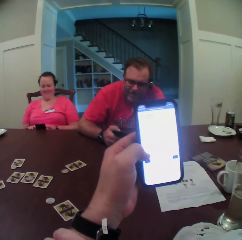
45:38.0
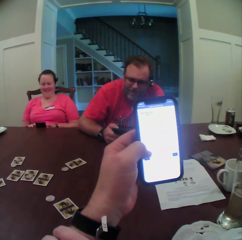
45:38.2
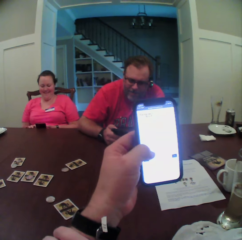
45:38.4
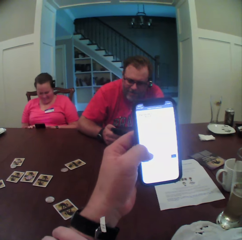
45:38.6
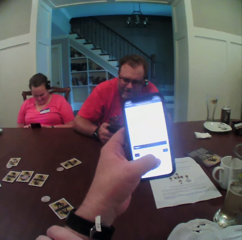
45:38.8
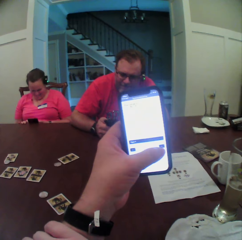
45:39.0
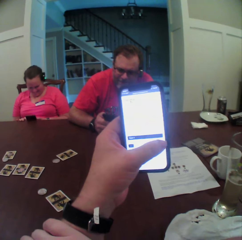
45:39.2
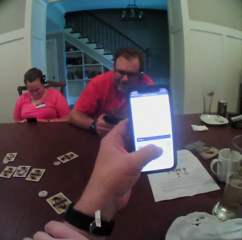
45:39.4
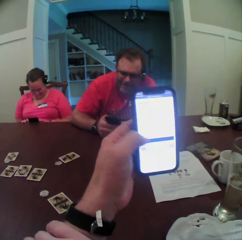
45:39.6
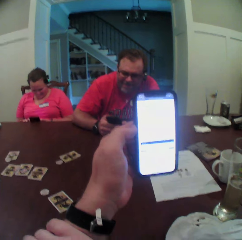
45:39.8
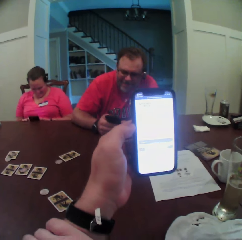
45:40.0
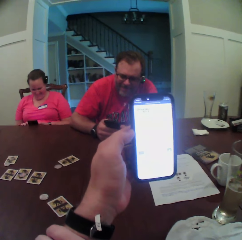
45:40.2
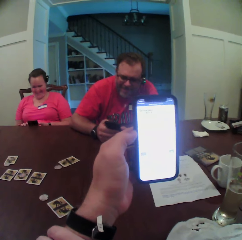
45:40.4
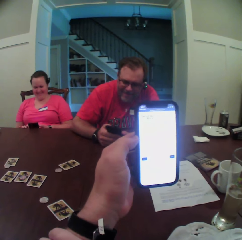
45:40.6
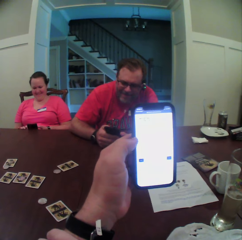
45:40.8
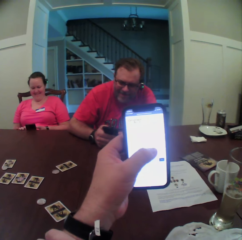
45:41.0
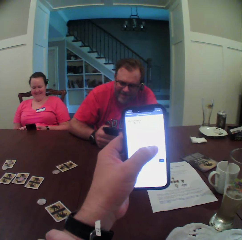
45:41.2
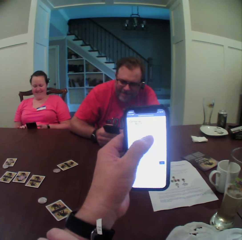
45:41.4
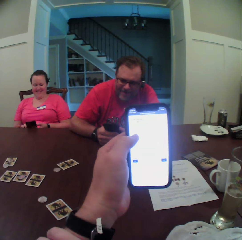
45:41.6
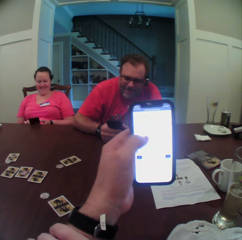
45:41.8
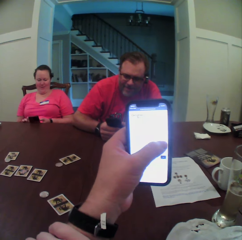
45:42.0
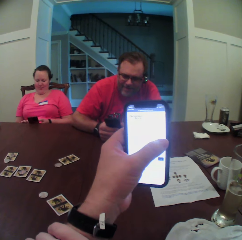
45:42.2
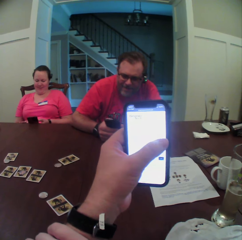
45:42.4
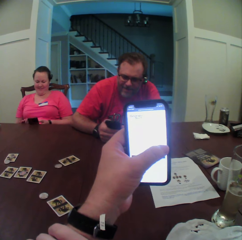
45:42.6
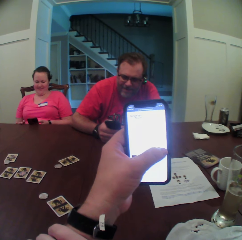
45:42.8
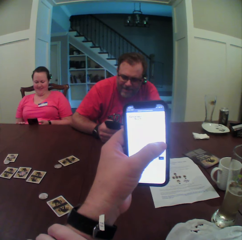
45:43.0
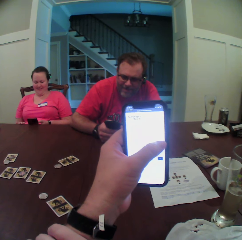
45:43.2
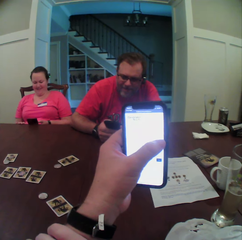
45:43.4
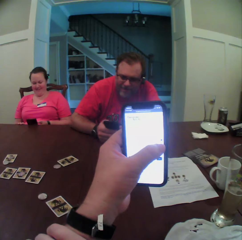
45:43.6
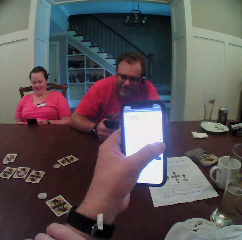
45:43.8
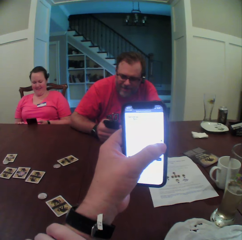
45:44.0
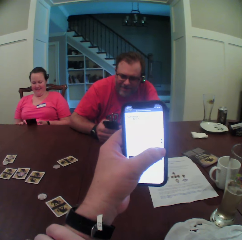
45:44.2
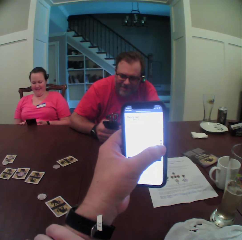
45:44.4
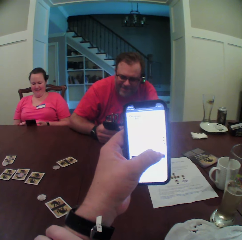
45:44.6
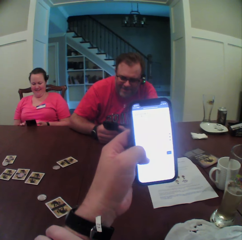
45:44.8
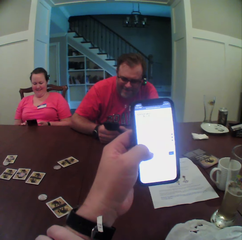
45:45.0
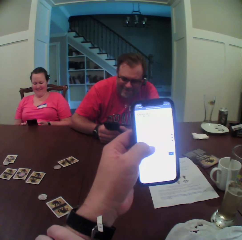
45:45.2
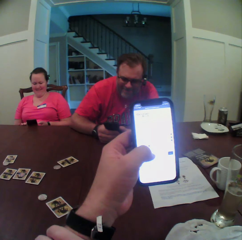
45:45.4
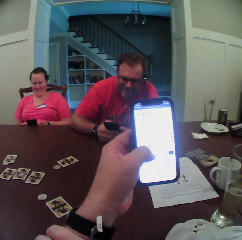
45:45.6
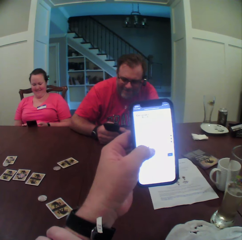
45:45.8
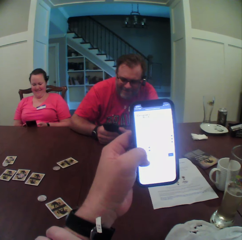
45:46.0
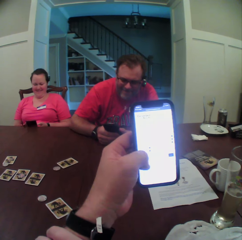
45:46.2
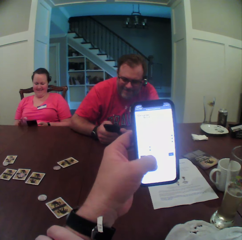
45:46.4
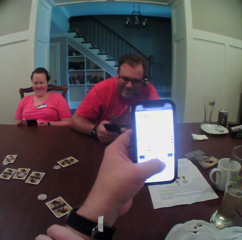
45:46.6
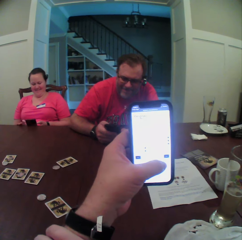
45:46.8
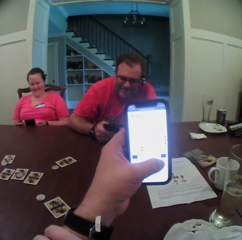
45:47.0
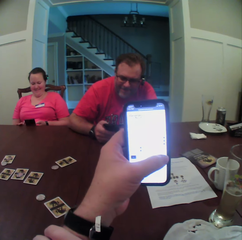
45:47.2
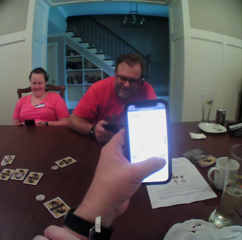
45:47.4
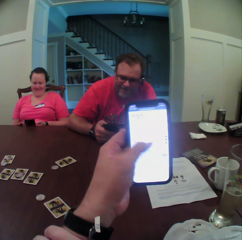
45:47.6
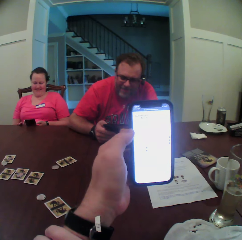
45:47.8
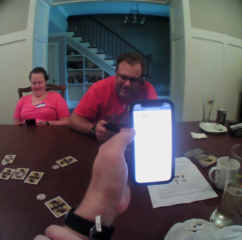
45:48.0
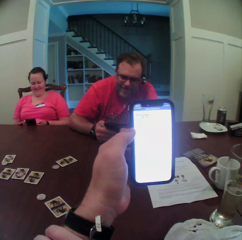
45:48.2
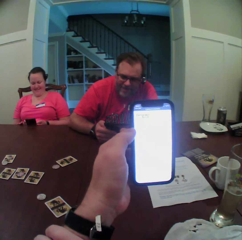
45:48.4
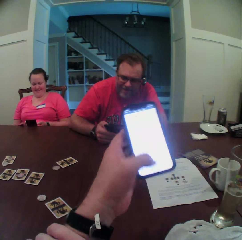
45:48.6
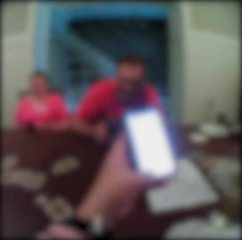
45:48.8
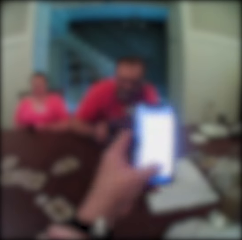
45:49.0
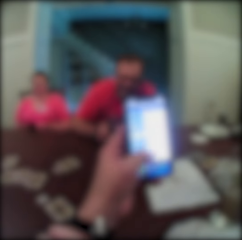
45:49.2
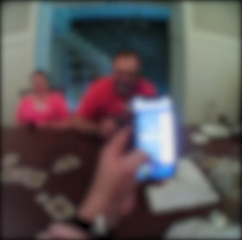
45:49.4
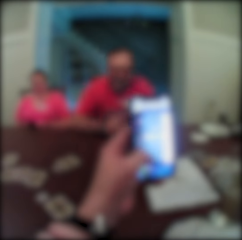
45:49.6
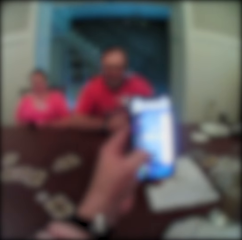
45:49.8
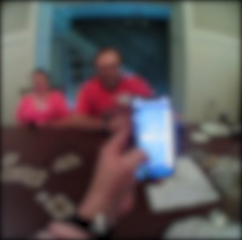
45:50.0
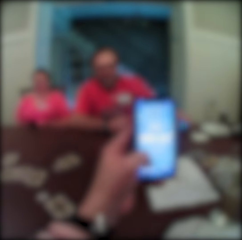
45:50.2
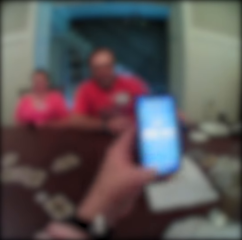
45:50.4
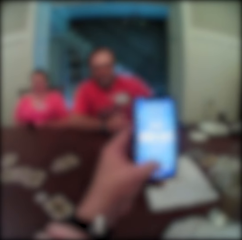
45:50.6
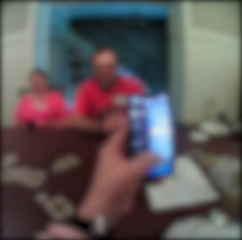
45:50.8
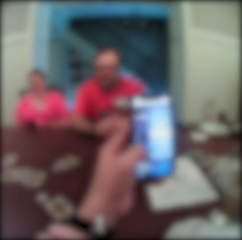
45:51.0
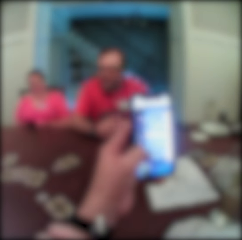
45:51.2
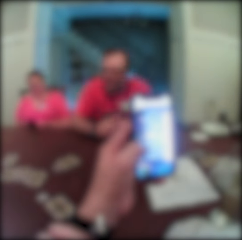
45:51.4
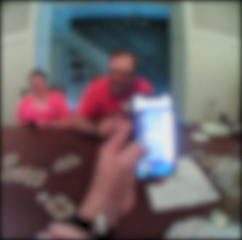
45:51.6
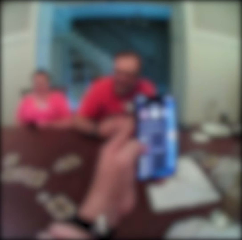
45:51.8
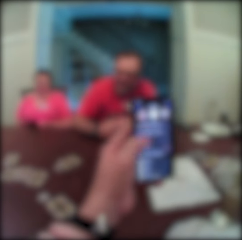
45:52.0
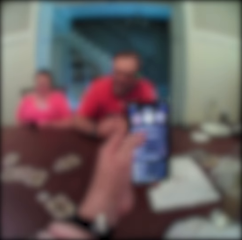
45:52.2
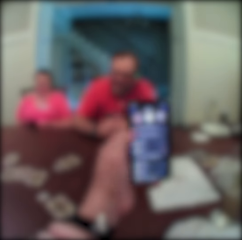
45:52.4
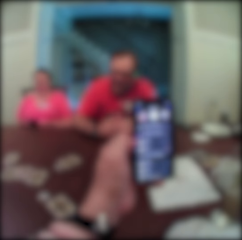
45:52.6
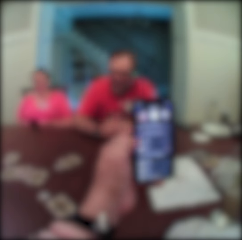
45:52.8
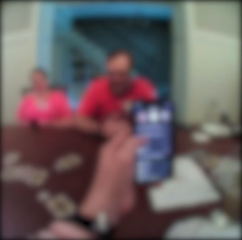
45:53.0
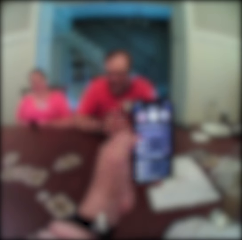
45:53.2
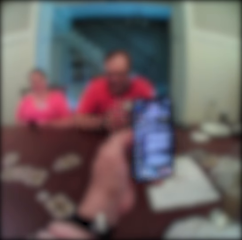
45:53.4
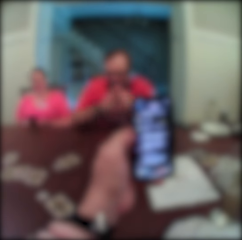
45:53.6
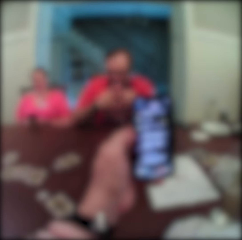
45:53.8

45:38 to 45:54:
The woman taps her phone with her right hand. The camera wearer taps his phone with the left hand. They tap it again. The woman taps her phone with her right hand. The man taps his phone with his right hand. The camera wearer taps his phone with the left hand. They swipe his phone with the left hand. The man drops his phone on the table with his left hand.

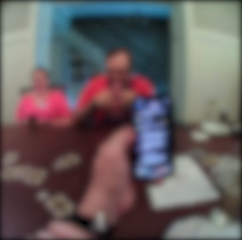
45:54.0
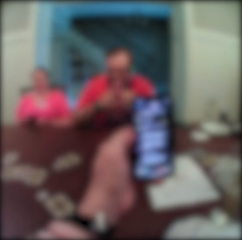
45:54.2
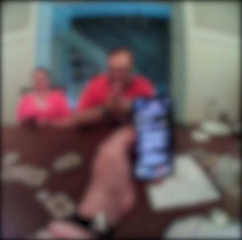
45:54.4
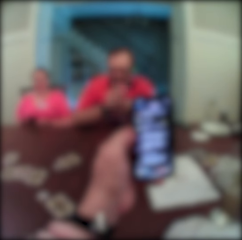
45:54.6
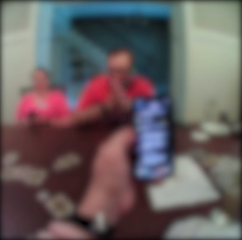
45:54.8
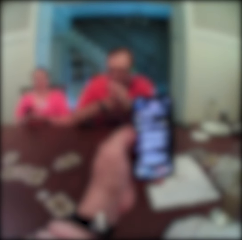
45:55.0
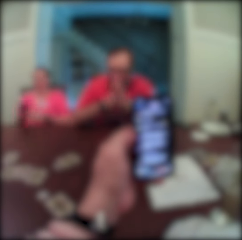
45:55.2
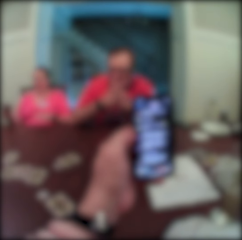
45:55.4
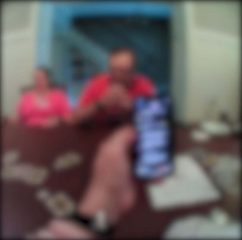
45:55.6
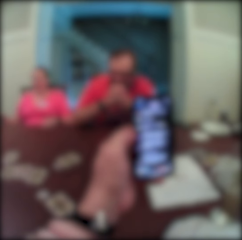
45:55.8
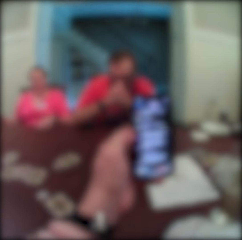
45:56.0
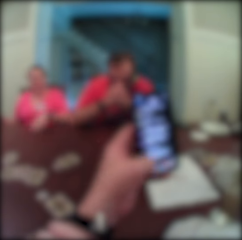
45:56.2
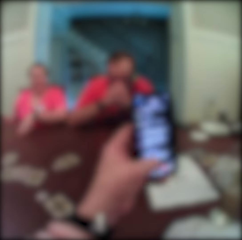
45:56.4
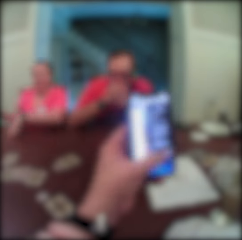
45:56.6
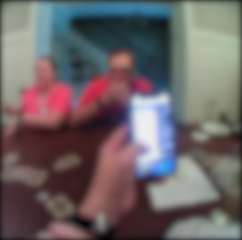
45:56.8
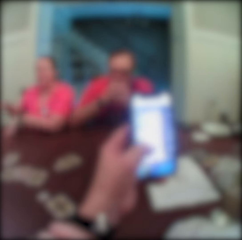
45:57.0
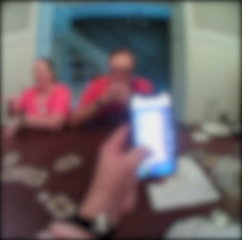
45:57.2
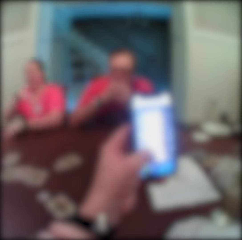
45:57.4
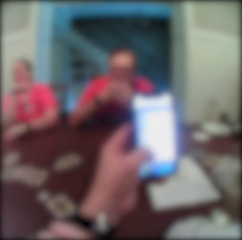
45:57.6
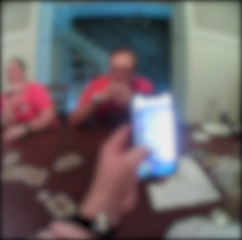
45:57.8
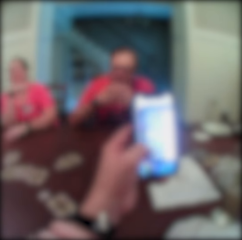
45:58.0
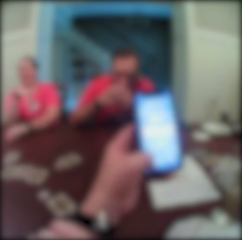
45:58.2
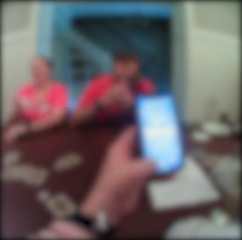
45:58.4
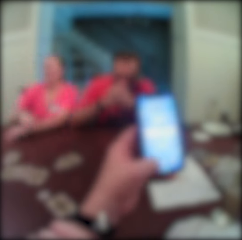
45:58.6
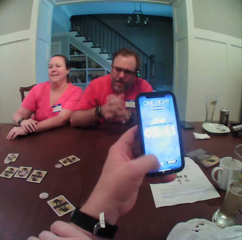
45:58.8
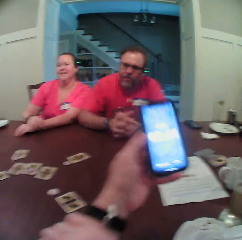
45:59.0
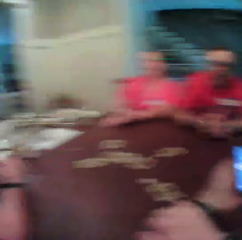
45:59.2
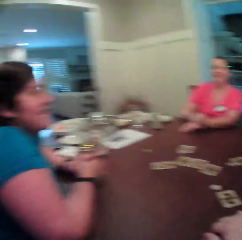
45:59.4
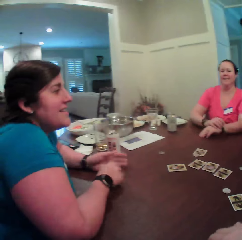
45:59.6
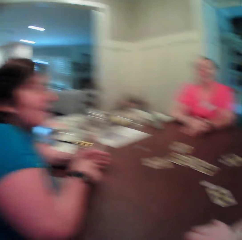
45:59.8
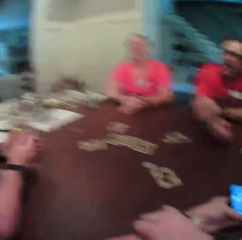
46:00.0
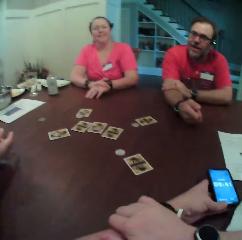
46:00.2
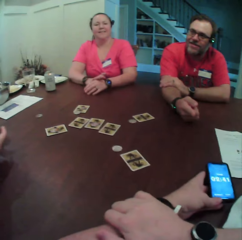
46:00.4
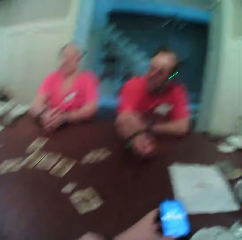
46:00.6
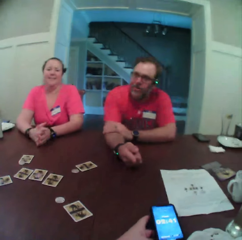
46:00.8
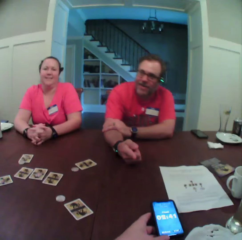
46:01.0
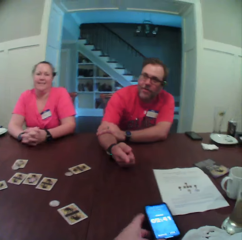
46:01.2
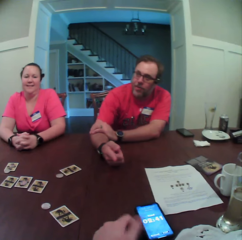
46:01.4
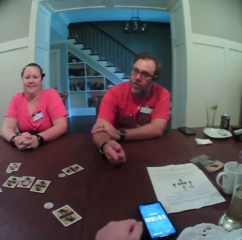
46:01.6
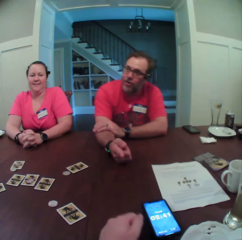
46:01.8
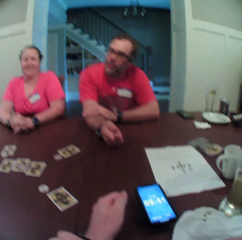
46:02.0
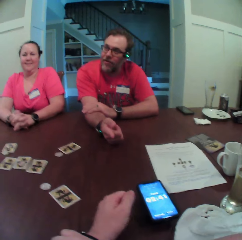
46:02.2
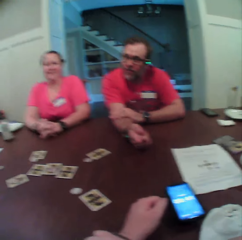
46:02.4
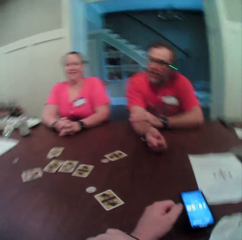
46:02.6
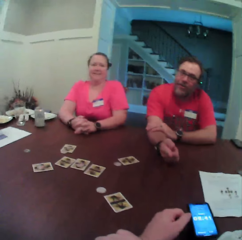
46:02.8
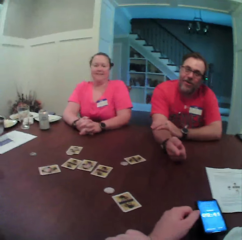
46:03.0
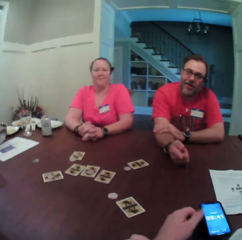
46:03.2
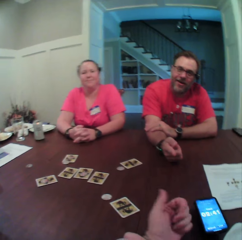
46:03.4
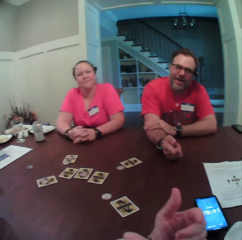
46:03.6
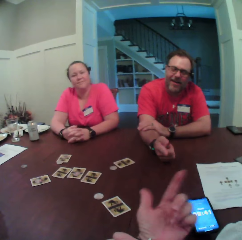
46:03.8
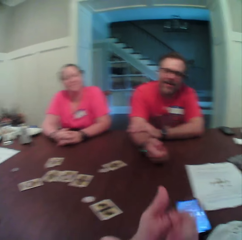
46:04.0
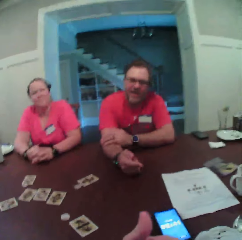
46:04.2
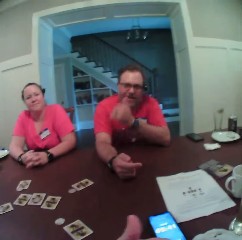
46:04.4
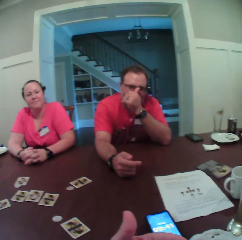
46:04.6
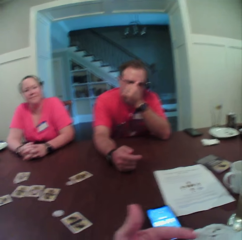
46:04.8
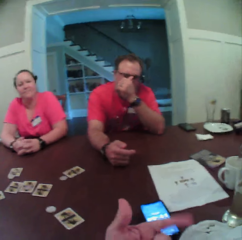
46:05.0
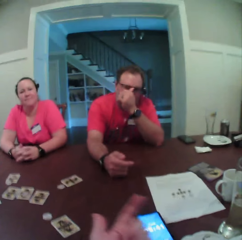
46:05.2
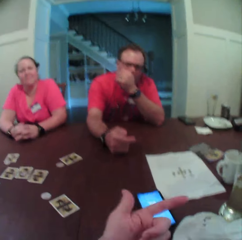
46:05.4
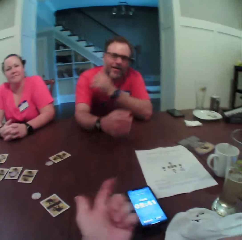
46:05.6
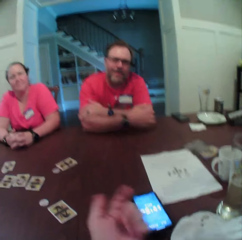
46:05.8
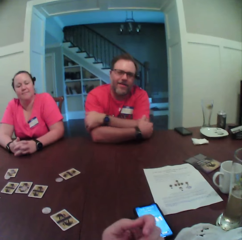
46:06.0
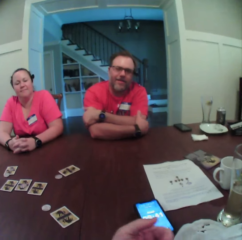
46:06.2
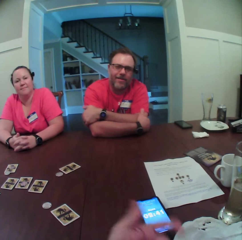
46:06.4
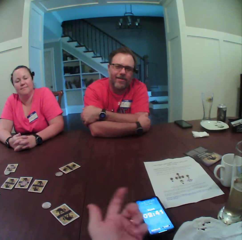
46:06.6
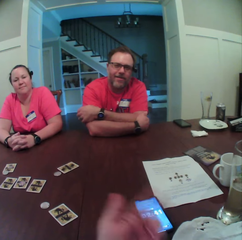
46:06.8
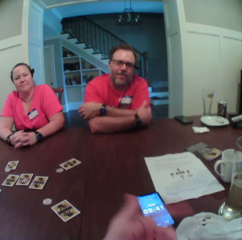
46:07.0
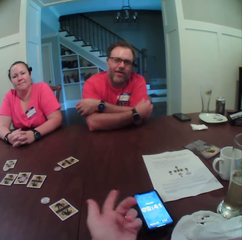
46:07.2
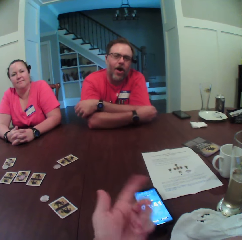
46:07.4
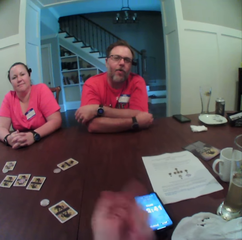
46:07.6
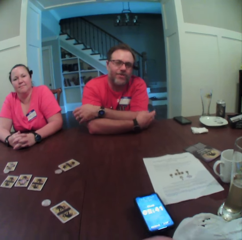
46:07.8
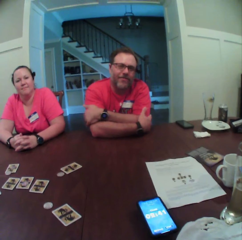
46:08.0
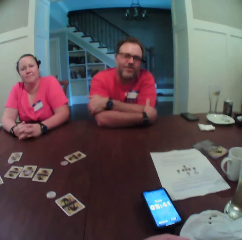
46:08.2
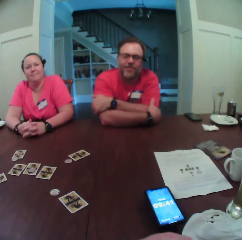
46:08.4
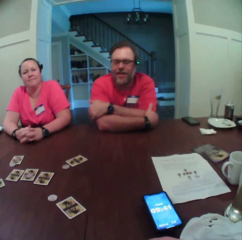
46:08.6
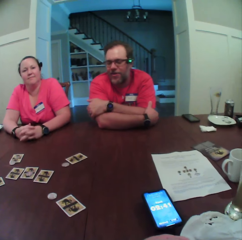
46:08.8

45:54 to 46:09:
The woman places her left hand on the table and places her right hand on the table. The camera wearer turns towards another woman. The other woman taps the table with her right hand. The camera wearer drops his phone on the table with his left hand. He looks around and swings his hand. The man touches his glasses with his left hand and removes his left hand from his glasses.
